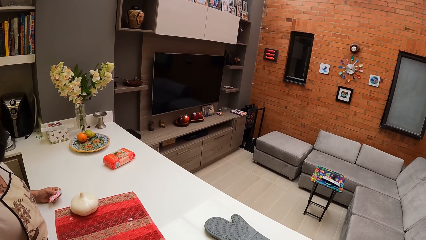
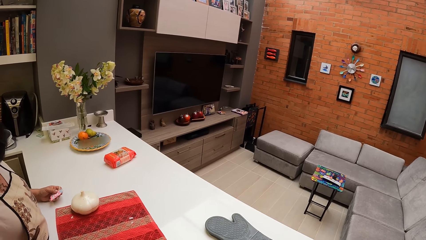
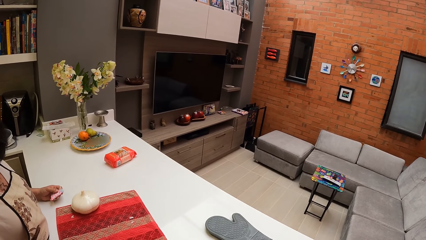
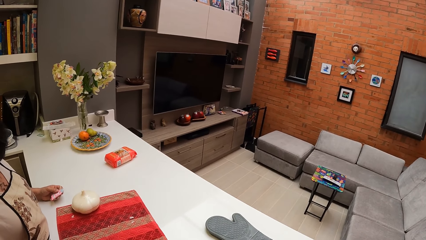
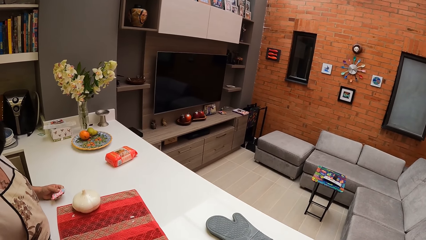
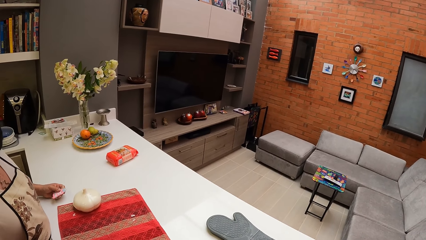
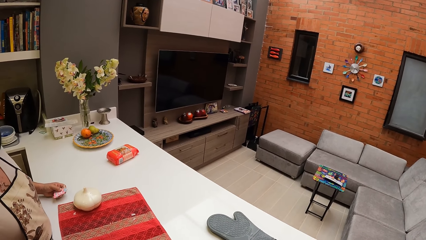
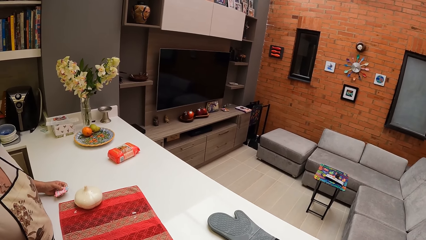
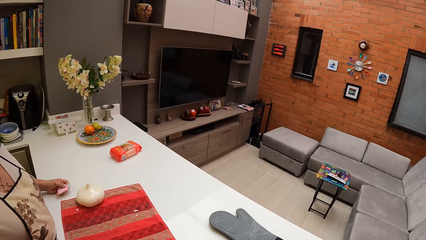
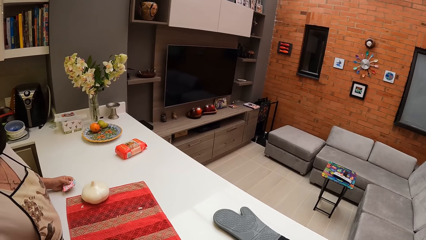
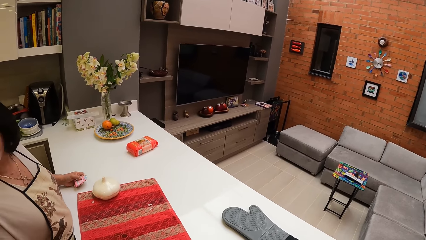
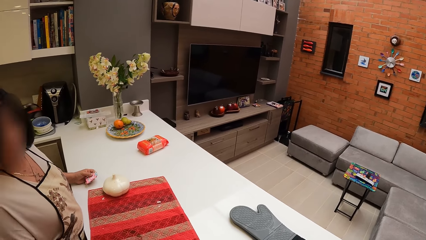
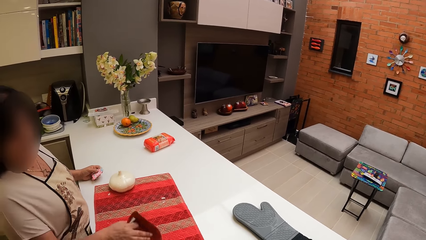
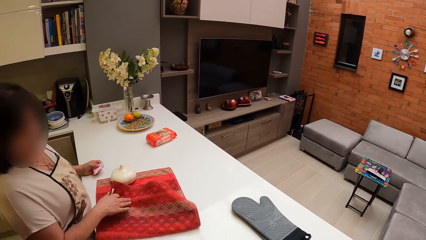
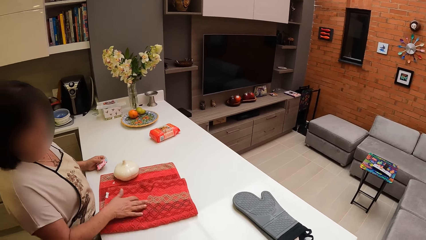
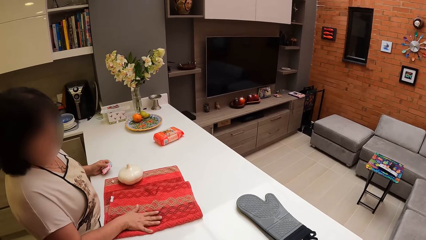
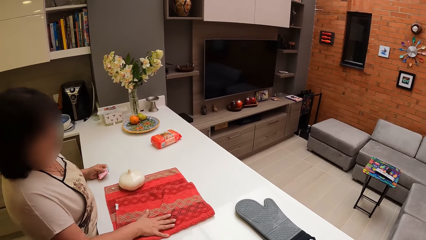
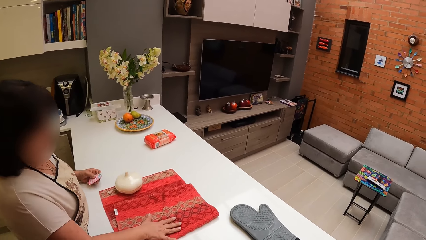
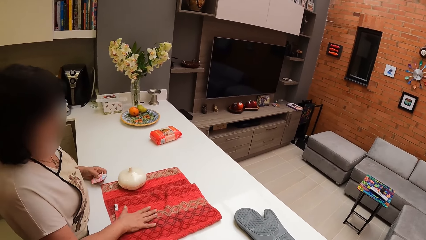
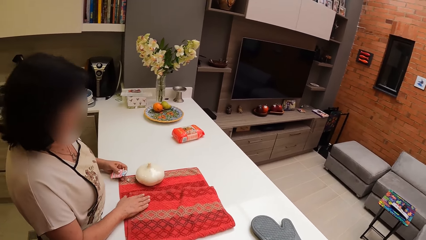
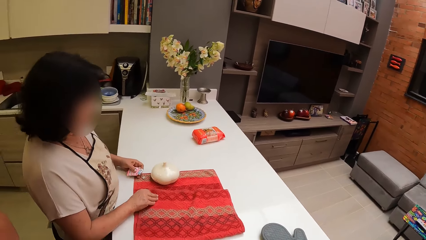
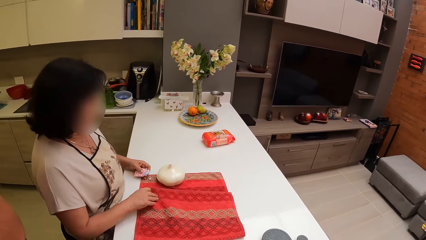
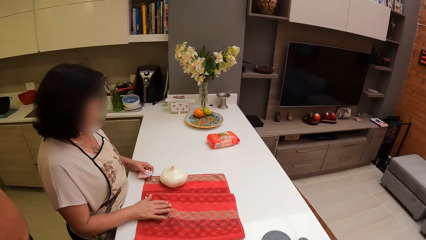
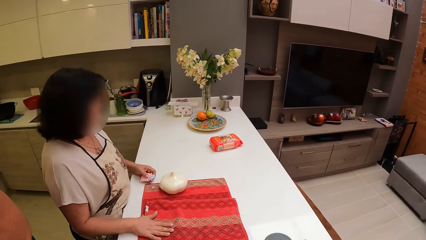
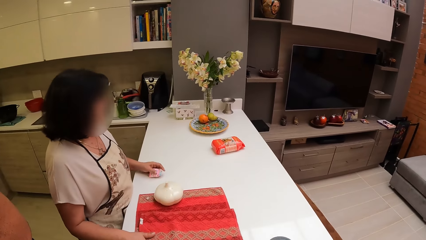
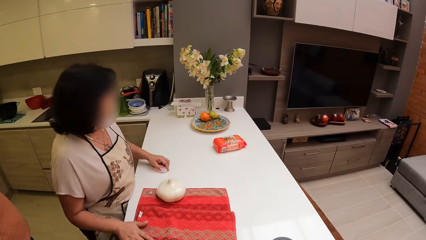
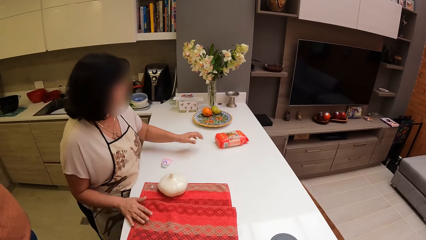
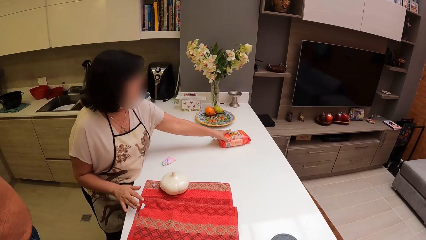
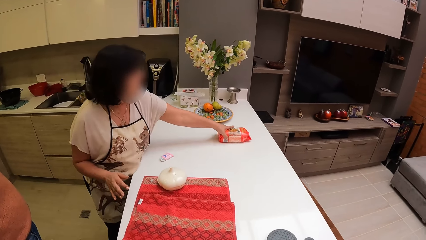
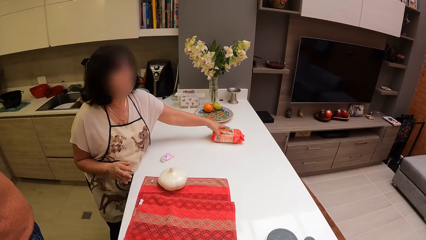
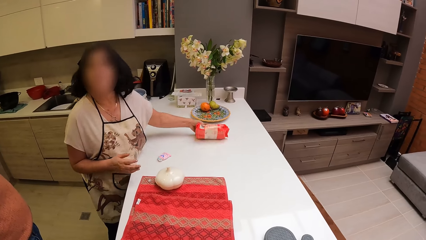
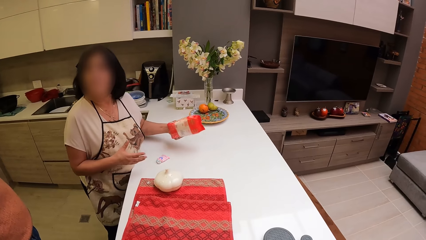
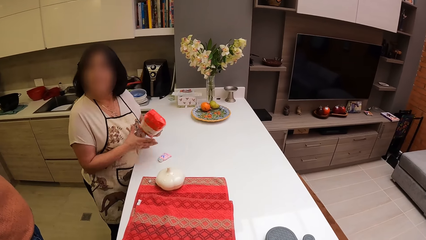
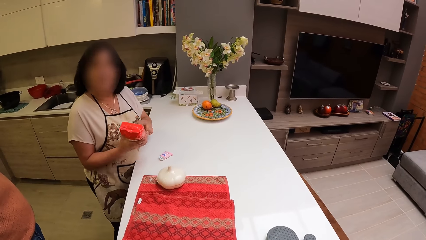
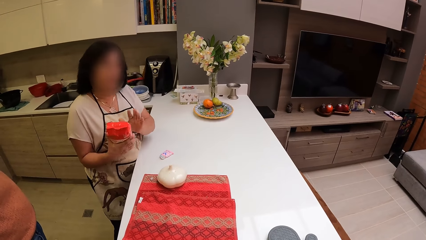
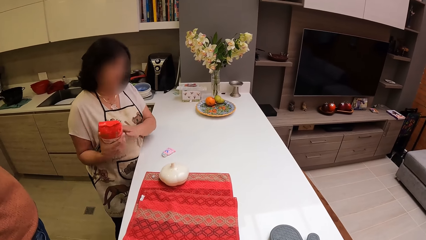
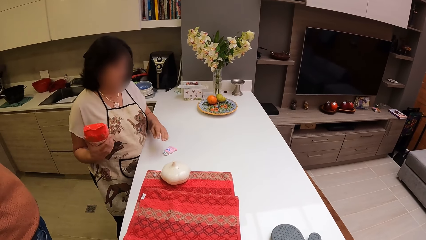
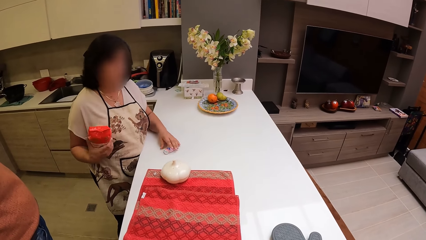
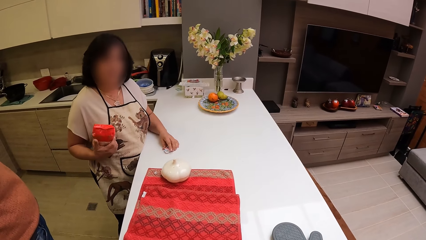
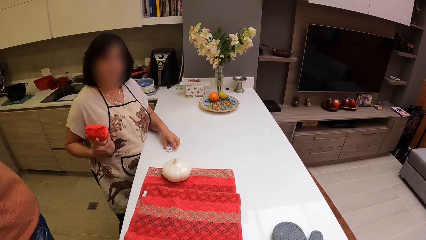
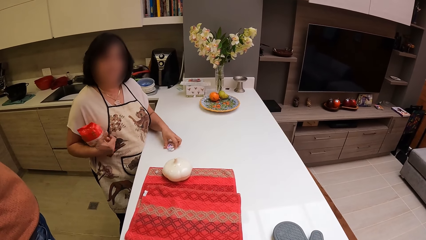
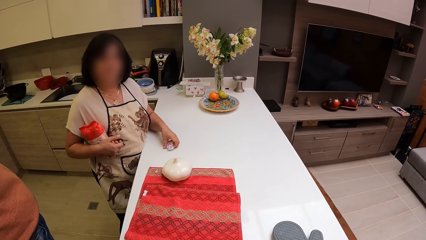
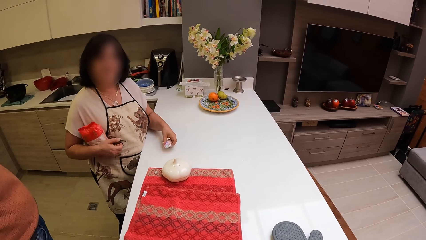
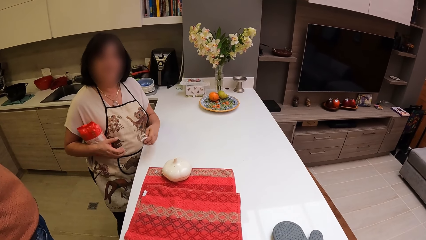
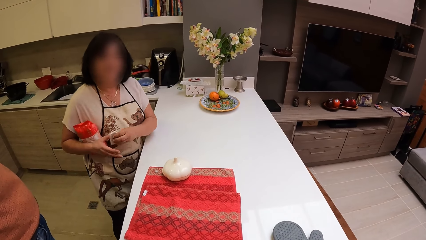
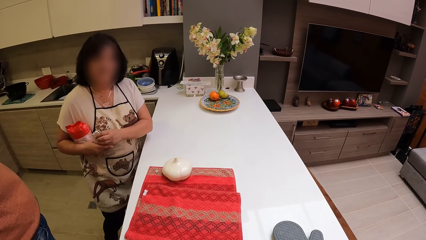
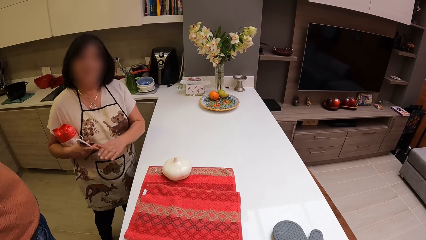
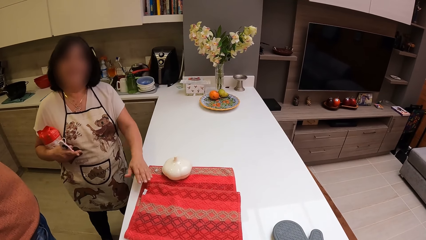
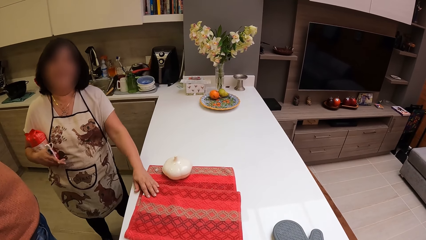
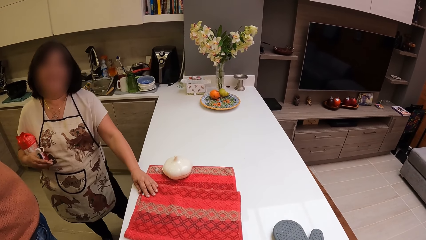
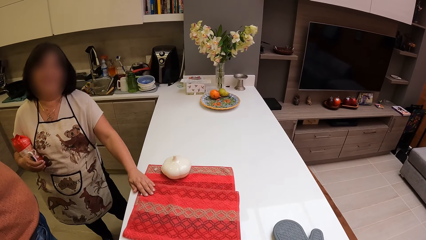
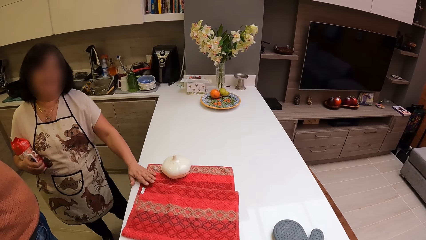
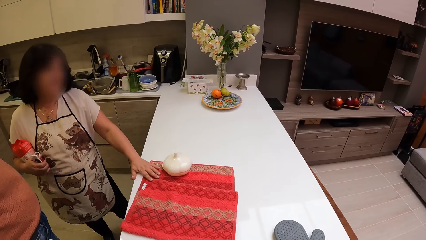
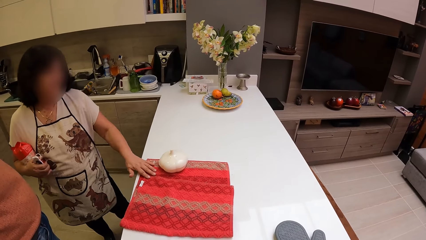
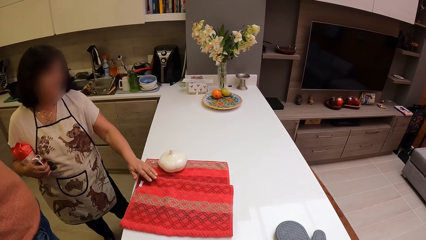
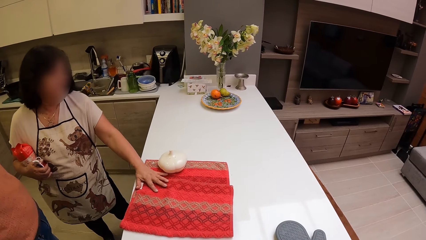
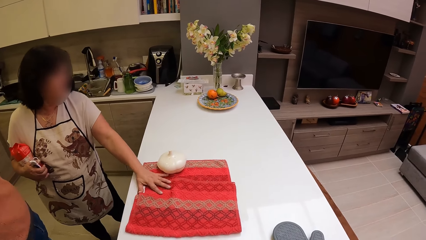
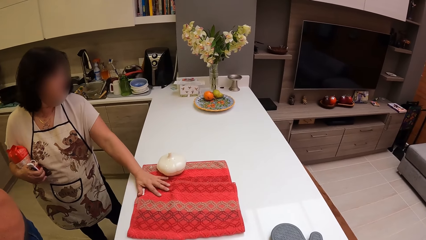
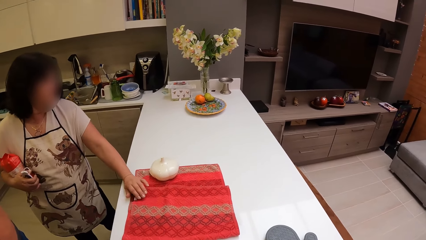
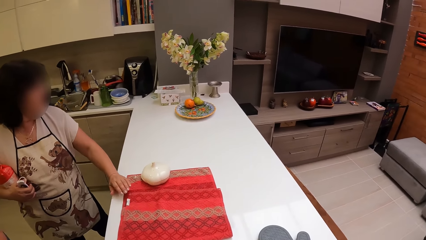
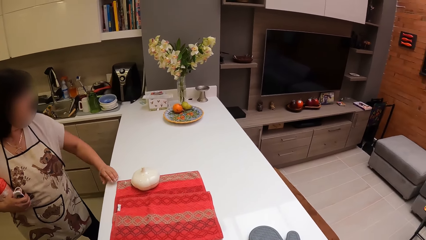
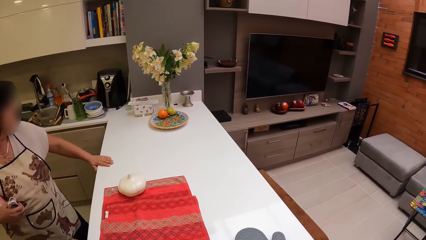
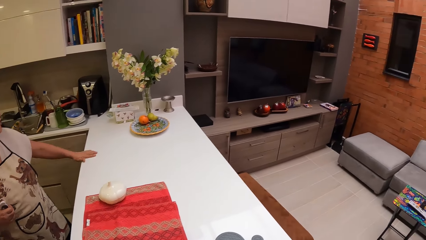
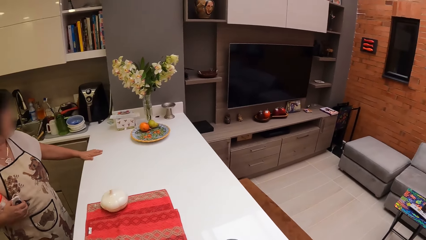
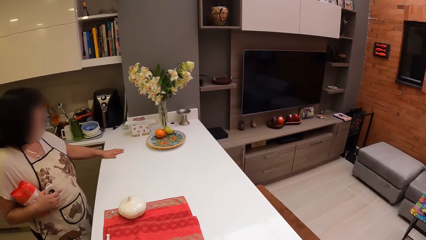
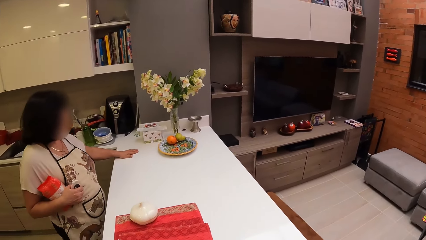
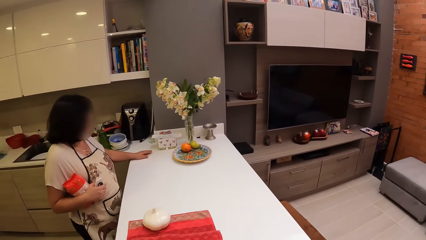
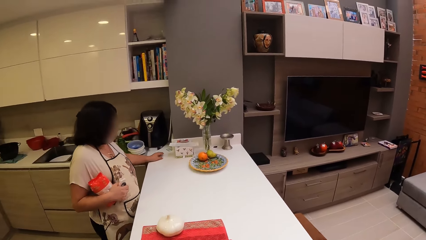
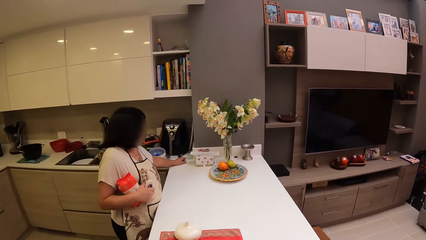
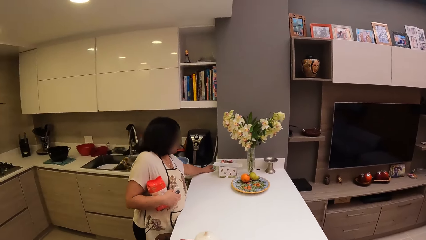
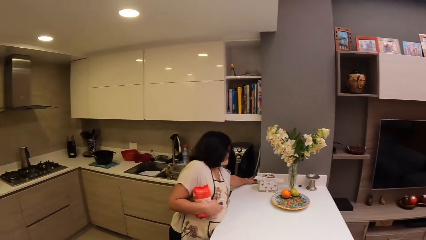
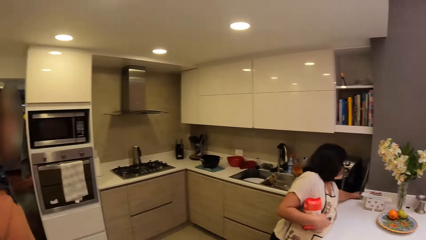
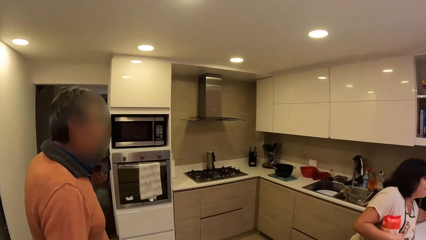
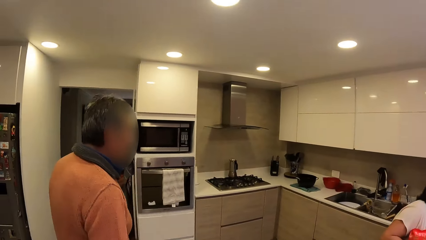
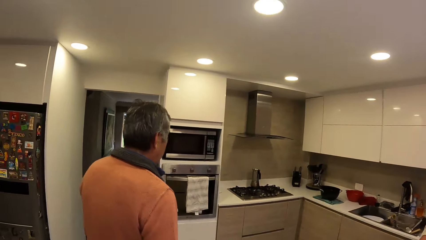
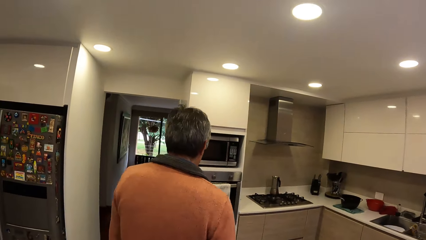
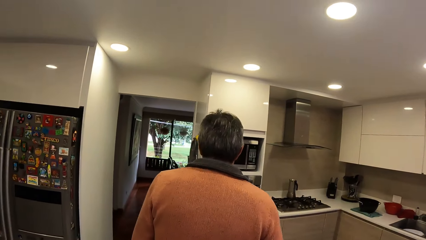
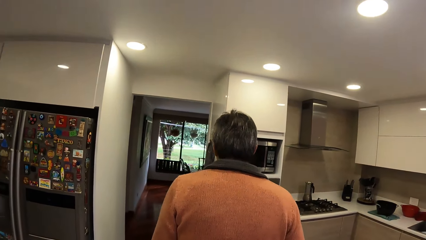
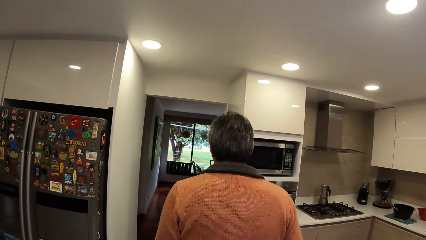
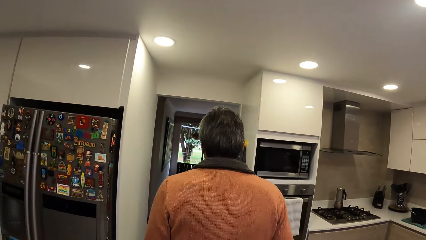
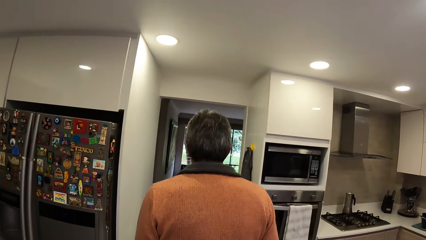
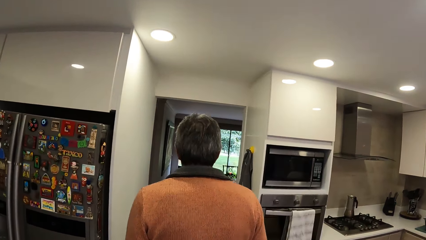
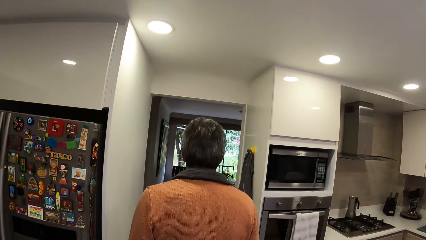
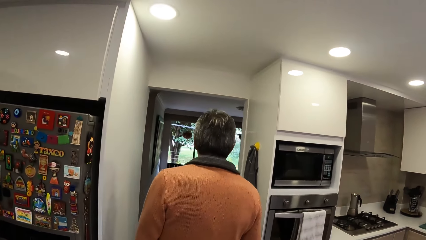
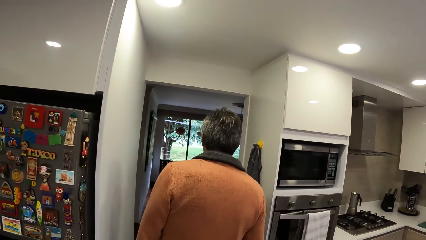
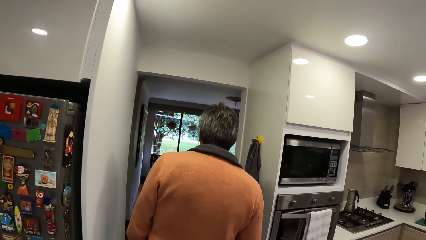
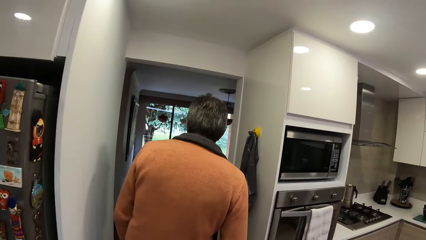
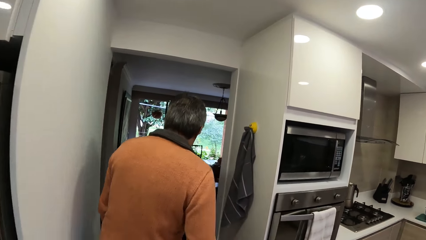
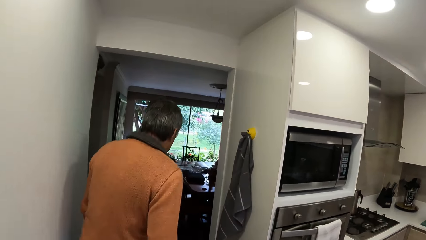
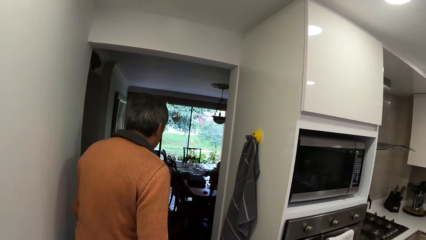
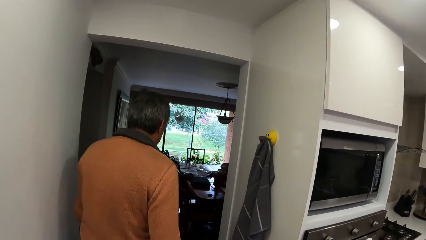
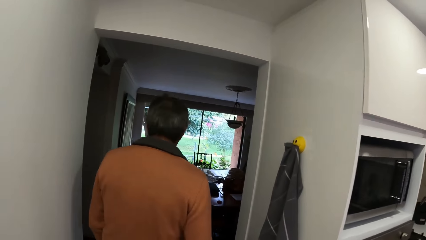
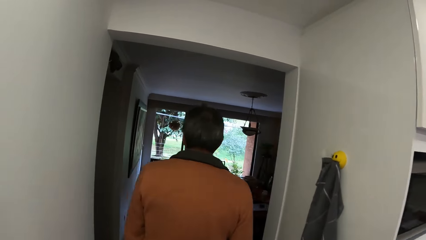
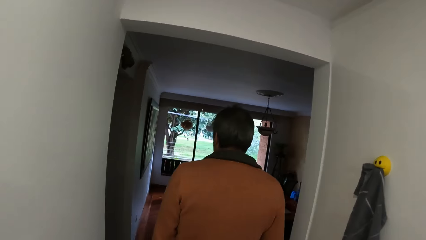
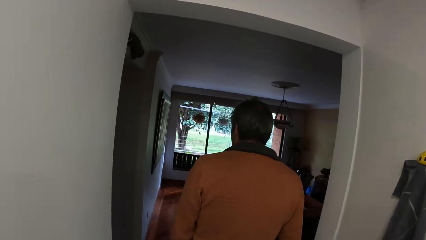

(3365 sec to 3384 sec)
A woman folds the mat on the table, picks up flour or a packet from the table and places the packet on her right hand. The woman picks up a sachet from the table with her left hand, adjusts the mat on the table with her left hand and wipes the table with her hand. The camera wearer and a man walk around the building.
